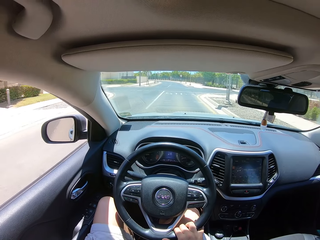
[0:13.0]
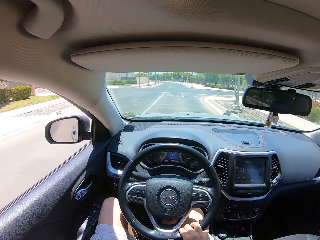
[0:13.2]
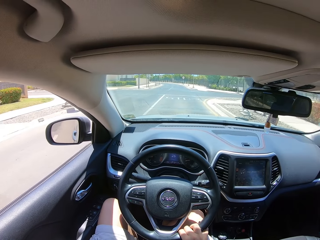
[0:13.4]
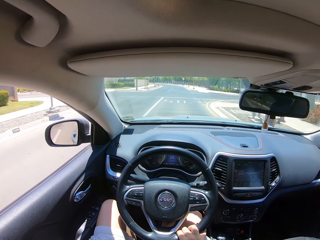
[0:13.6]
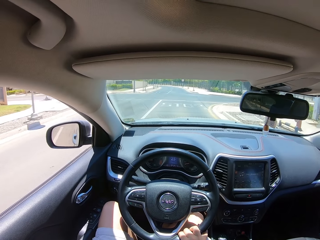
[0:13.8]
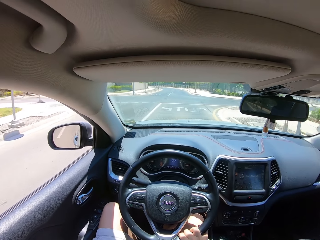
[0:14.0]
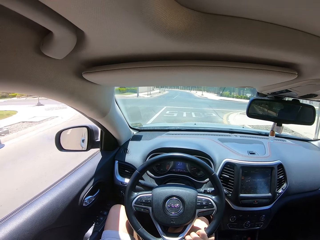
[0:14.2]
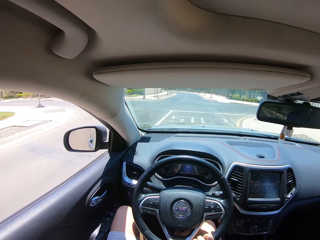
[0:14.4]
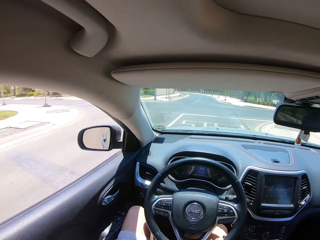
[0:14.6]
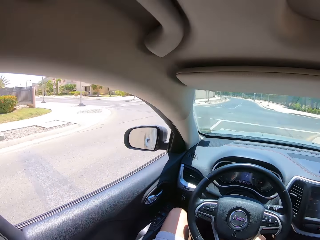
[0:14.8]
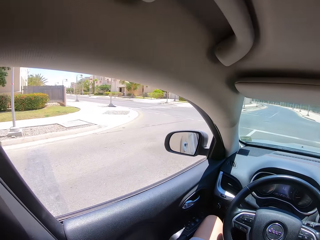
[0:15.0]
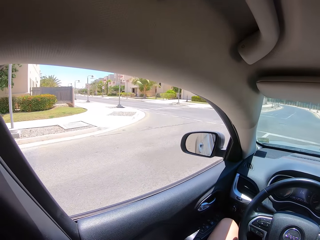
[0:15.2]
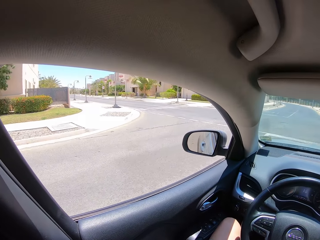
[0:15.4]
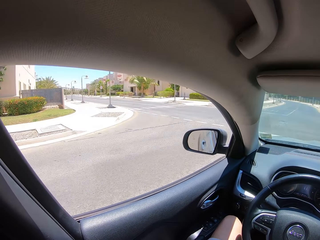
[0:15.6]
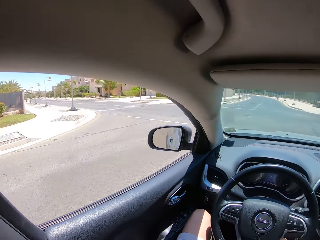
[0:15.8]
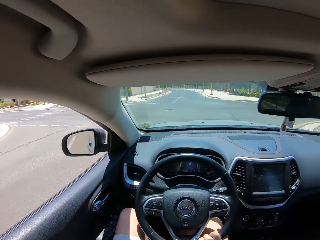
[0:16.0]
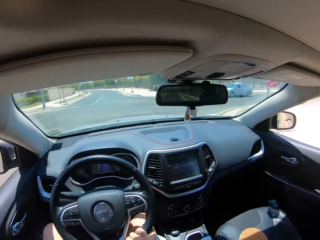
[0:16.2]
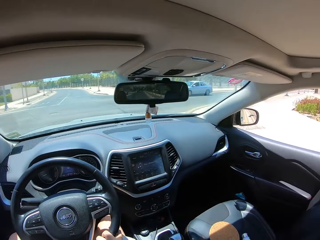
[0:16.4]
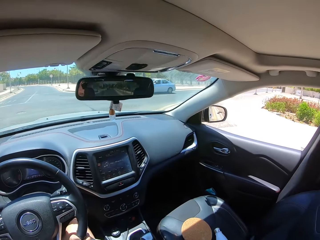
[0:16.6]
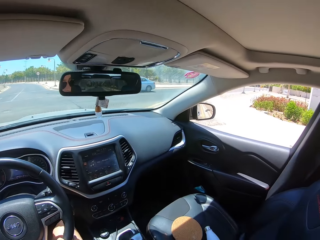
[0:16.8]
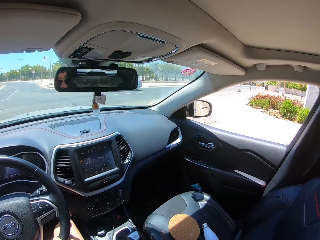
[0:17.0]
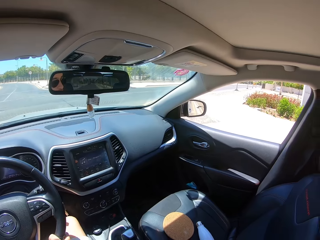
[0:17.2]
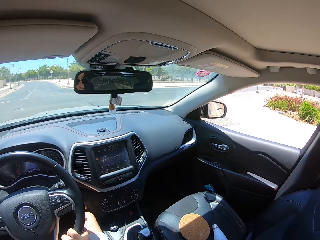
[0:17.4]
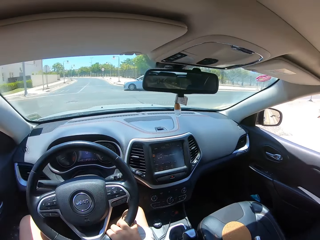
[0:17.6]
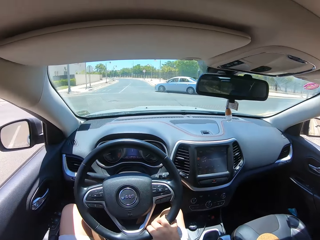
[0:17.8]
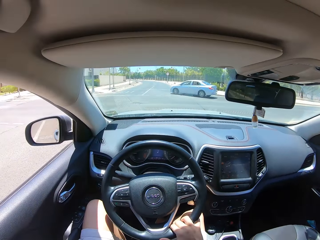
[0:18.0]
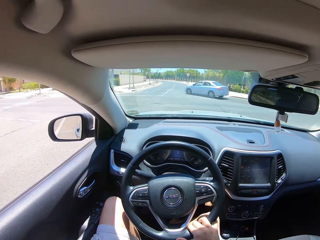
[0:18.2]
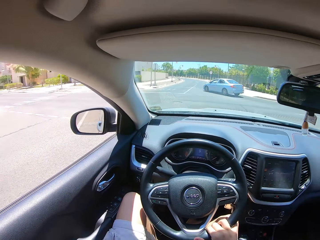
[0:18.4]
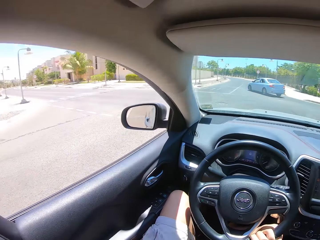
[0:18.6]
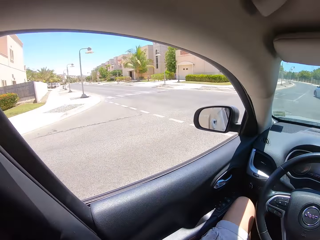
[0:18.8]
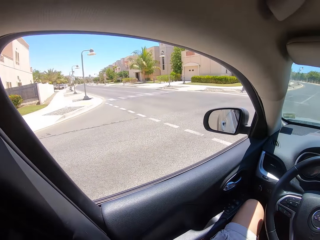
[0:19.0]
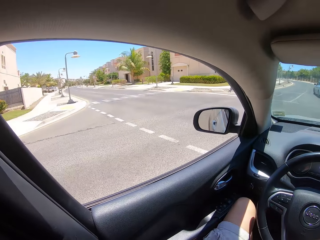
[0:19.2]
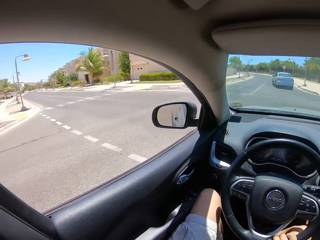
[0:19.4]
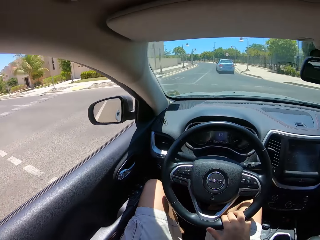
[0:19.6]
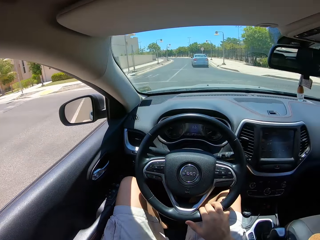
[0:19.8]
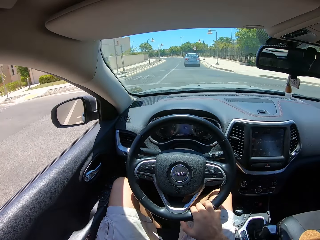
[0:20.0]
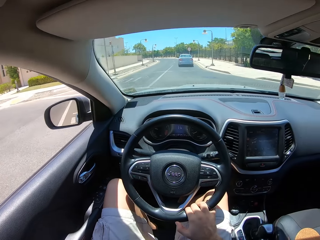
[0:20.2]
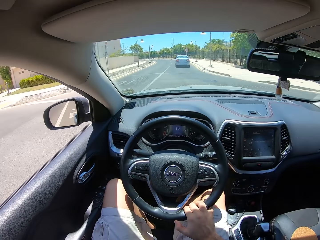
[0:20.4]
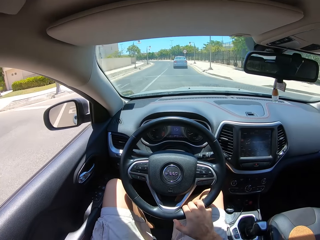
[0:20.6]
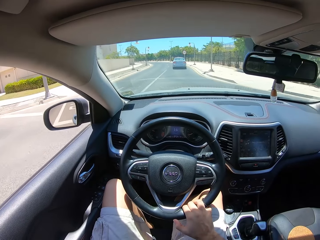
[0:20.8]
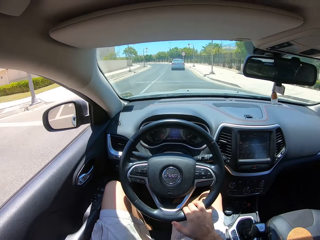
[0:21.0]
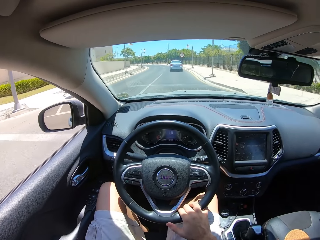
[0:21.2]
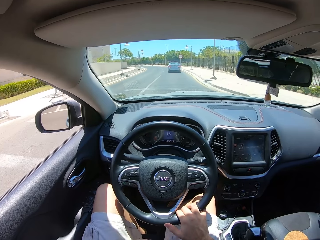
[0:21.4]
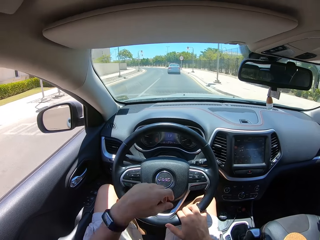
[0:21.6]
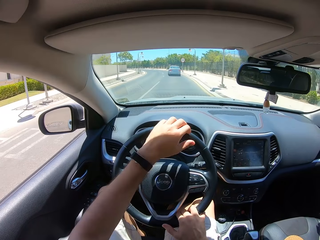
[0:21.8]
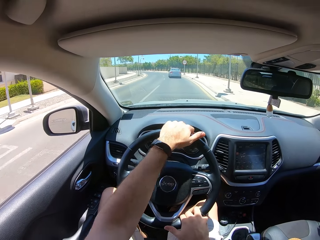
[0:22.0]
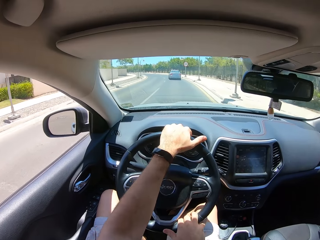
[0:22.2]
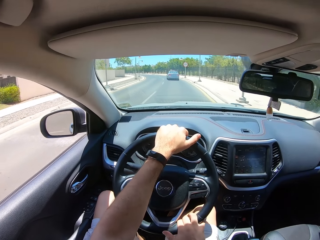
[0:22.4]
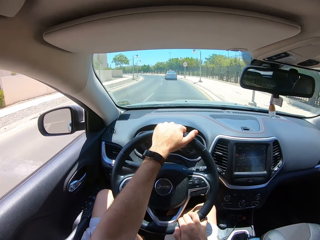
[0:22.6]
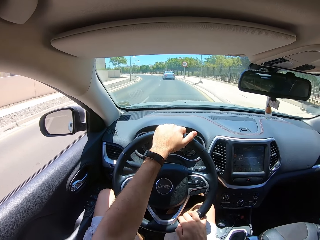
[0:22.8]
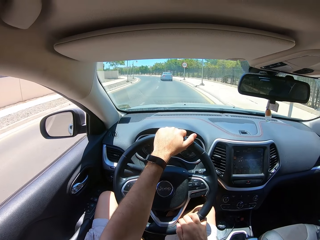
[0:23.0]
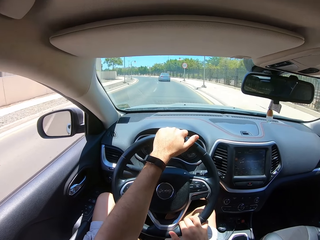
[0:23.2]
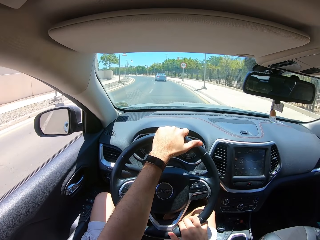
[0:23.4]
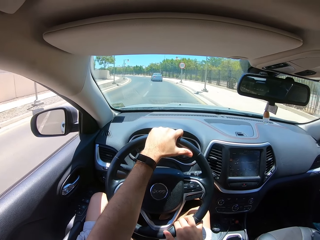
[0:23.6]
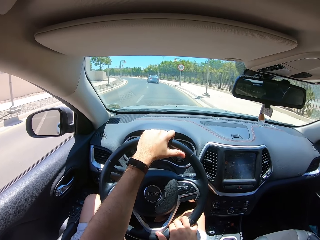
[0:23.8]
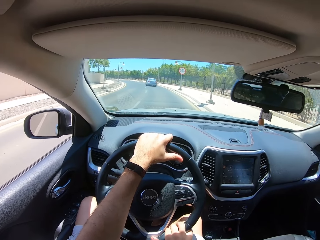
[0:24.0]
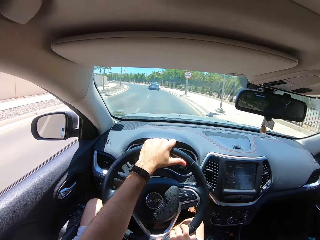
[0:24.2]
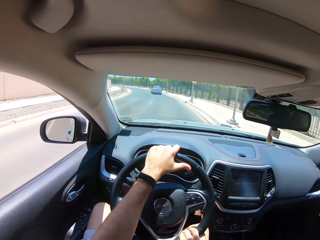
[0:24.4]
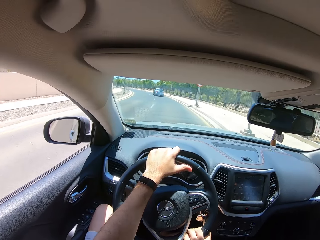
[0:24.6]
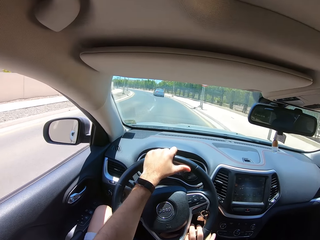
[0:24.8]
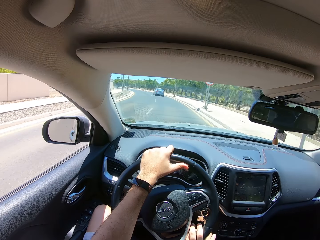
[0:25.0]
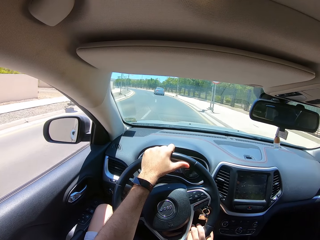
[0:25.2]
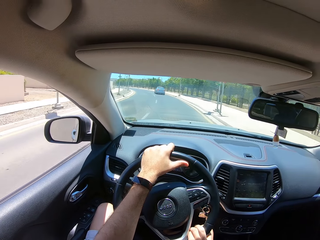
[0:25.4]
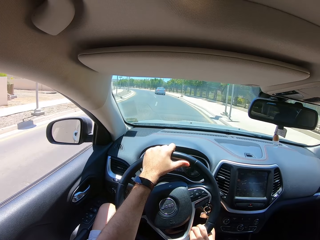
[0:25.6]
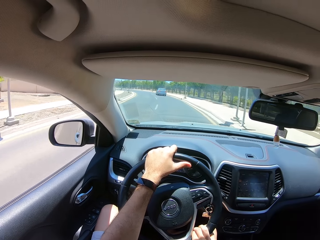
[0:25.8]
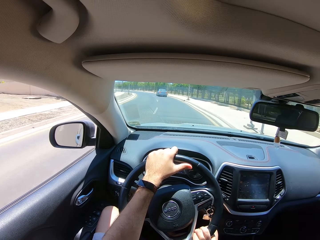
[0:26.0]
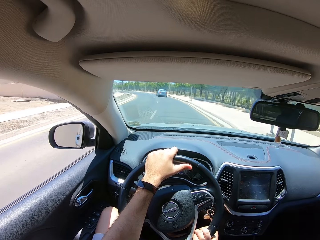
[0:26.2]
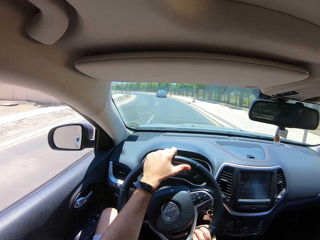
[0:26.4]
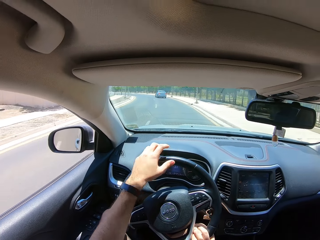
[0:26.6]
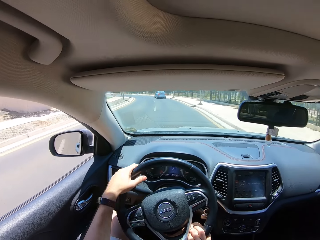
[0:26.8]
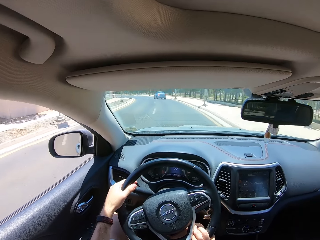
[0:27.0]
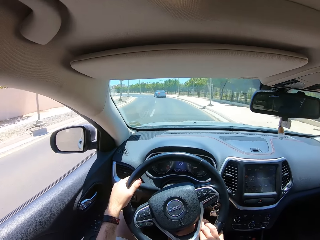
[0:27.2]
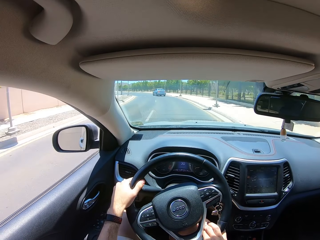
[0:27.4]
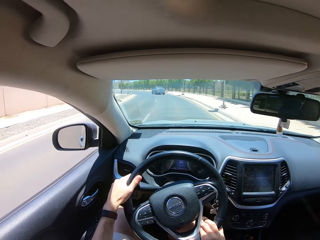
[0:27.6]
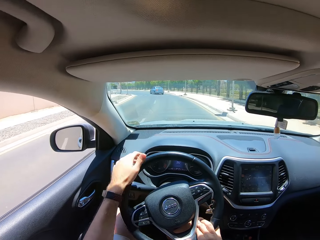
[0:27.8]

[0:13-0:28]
The camera wearer looks on the side mirror. They look on the other side mirror. They touch the steering wheel with both hands. They turn the steering wheel.

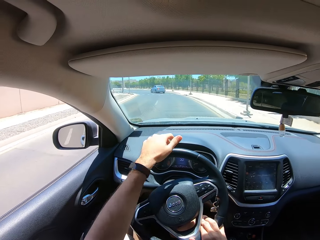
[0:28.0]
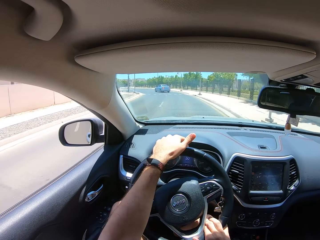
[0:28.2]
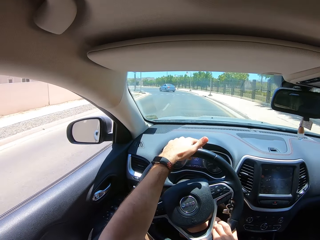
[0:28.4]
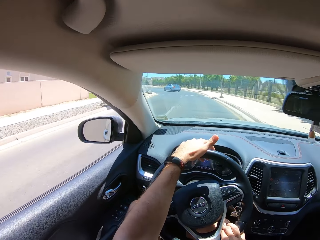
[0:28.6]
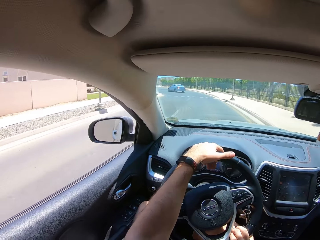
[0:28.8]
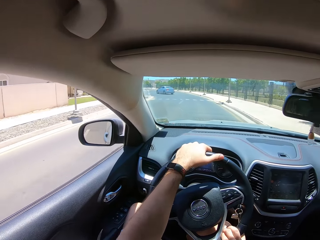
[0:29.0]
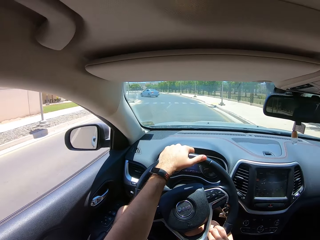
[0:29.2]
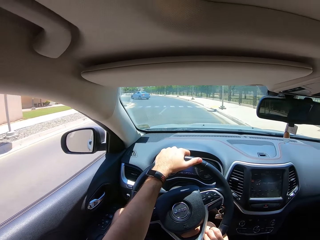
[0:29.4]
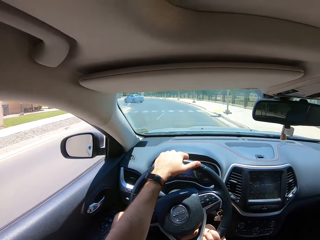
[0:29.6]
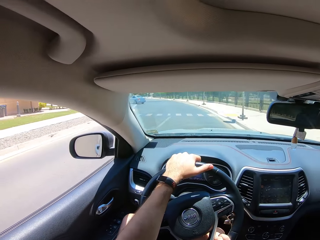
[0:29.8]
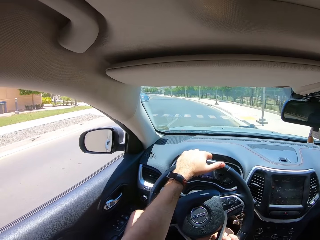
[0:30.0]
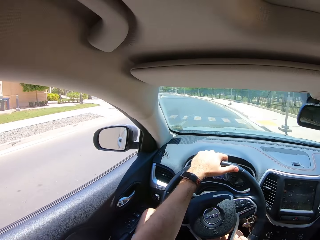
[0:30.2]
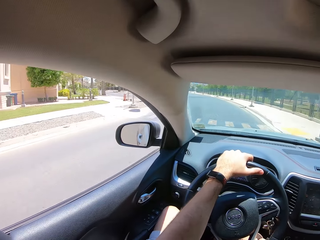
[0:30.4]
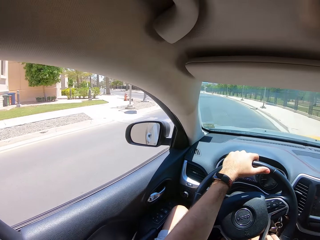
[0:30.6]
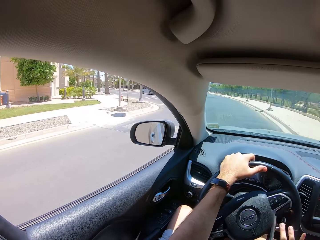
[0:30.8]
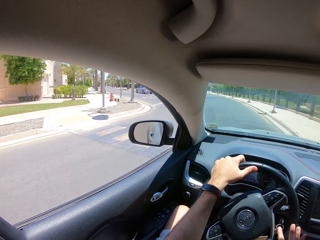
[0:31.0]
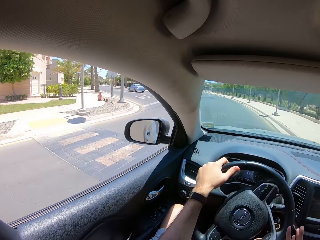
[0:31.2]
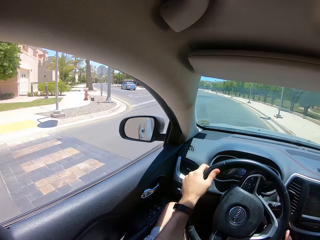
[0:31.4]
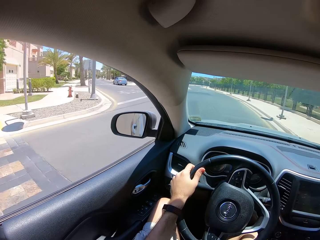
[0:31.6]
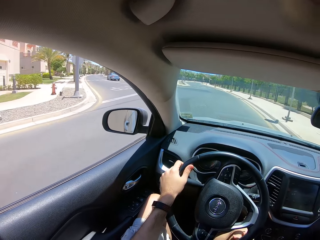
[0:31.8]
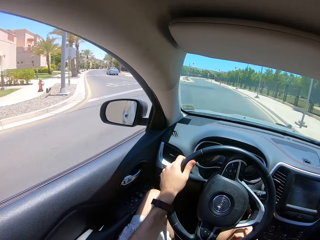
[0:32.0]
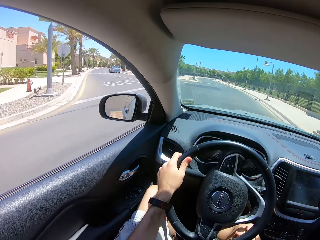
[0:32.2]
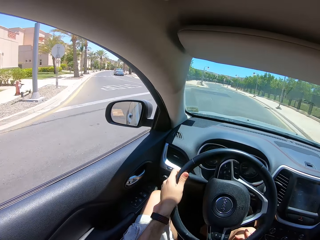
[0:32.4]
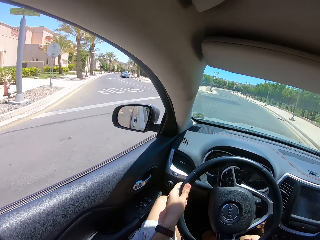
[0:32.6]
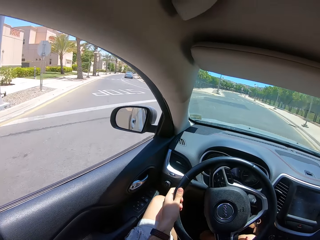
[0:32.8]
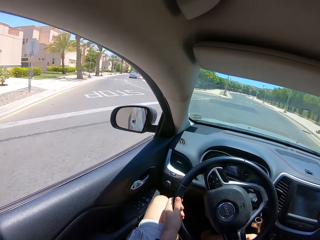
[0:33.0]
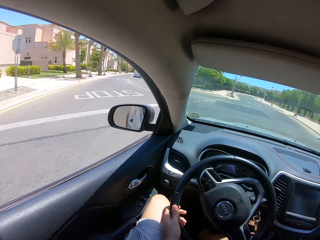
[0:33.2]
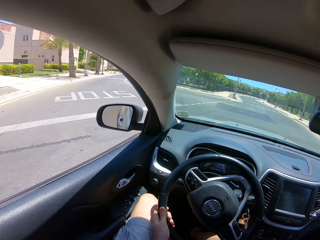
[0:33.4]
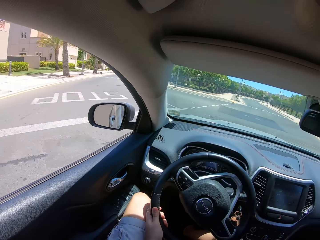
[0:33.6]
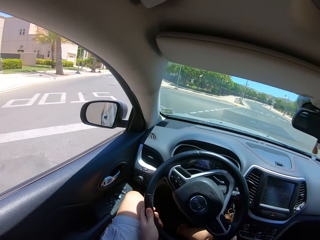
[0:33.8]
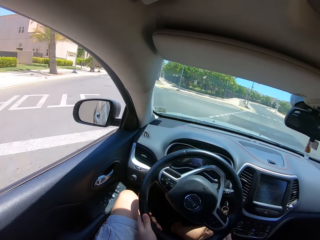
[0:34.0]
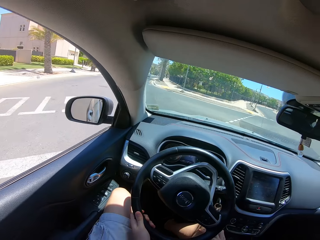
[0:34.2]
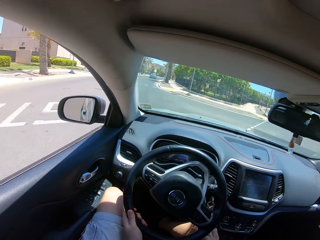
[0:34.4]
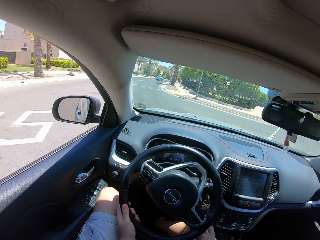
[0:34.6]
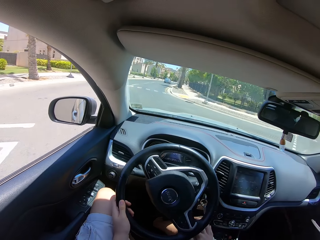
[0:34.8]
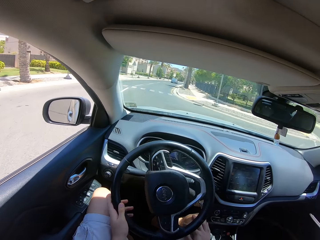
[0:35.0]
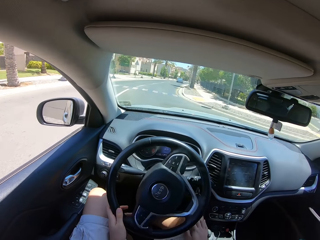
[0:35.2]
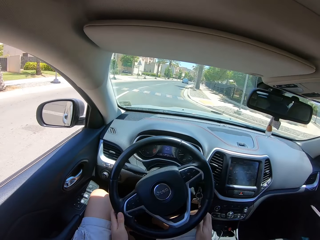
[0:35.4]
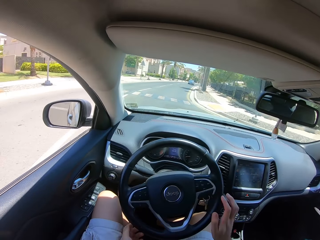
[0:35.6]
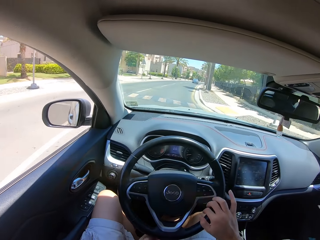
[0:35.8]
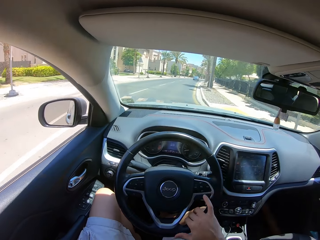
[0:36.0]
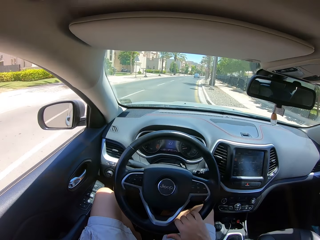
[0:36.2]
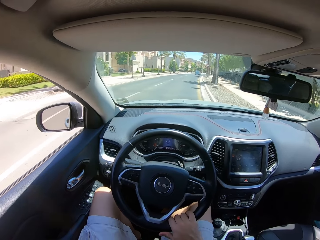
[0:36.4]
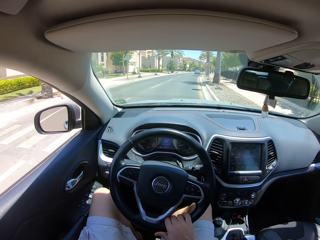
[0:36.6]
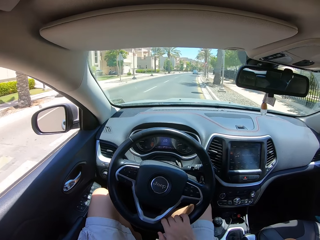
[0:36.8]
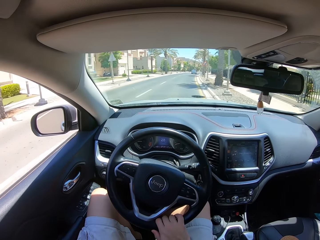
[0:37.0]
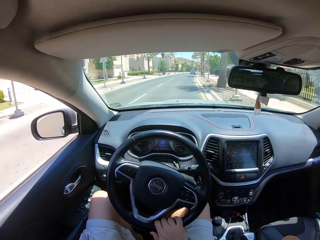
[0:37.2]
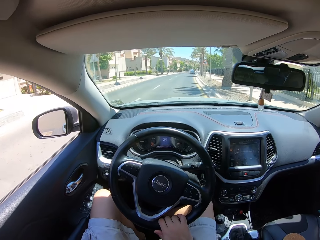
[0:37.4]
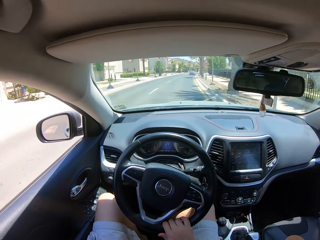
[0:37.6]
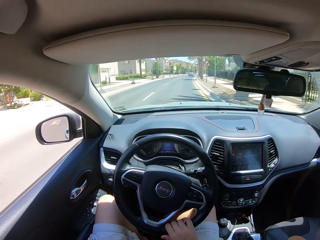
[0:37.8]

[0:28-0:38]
The camera wearer looks around. They turn the steering wheel.
